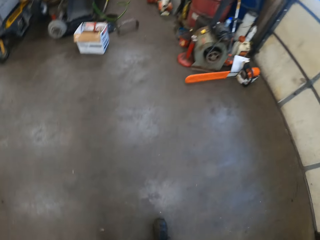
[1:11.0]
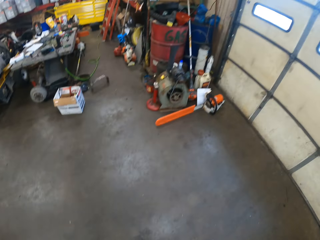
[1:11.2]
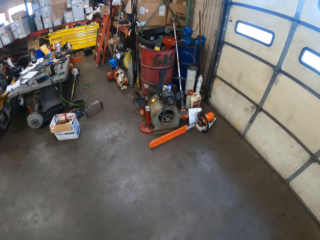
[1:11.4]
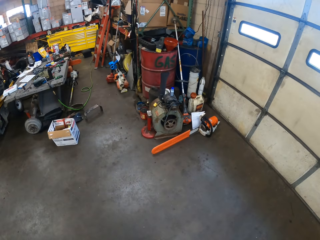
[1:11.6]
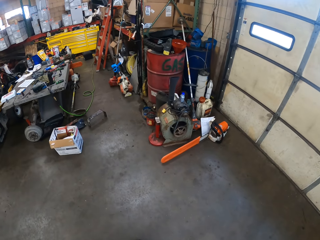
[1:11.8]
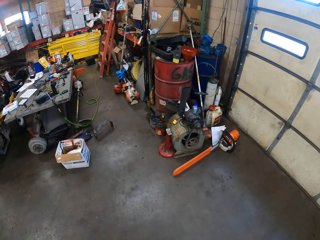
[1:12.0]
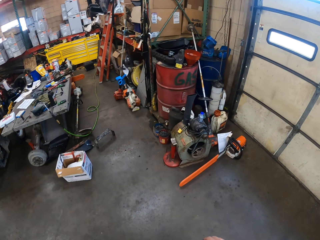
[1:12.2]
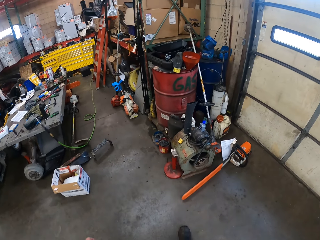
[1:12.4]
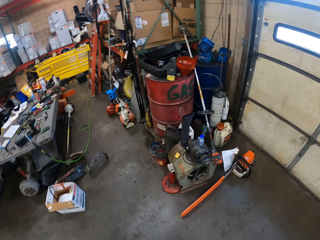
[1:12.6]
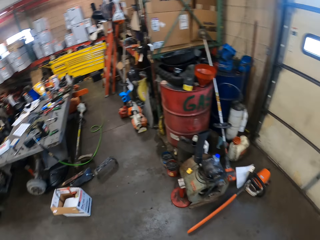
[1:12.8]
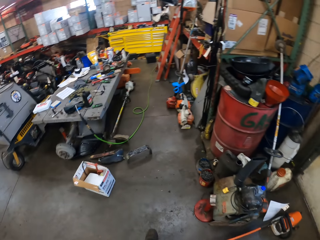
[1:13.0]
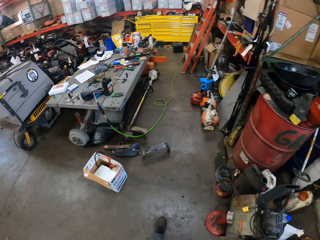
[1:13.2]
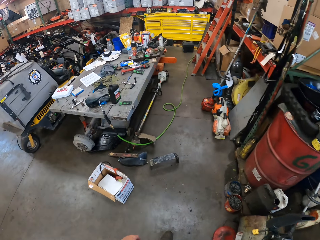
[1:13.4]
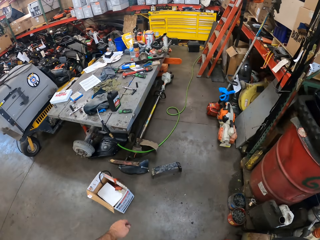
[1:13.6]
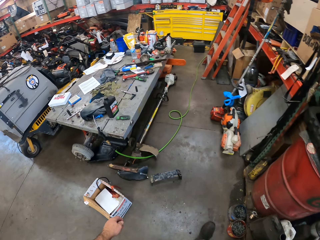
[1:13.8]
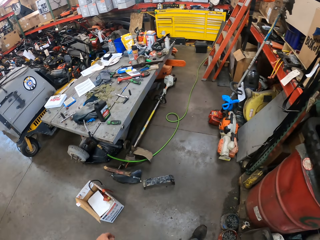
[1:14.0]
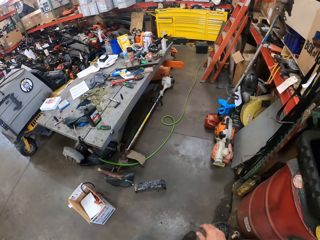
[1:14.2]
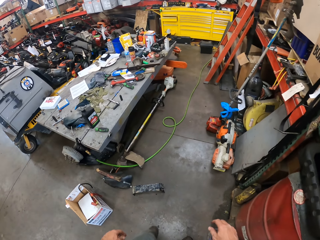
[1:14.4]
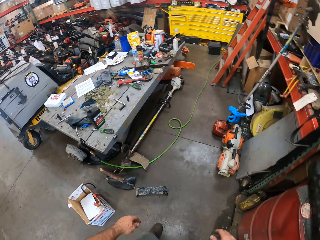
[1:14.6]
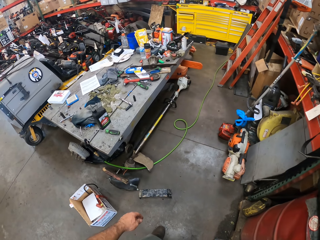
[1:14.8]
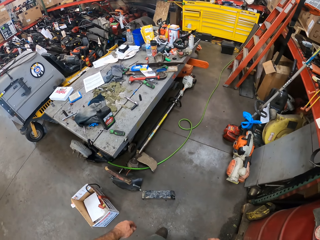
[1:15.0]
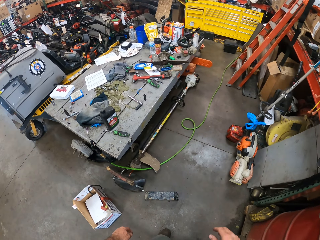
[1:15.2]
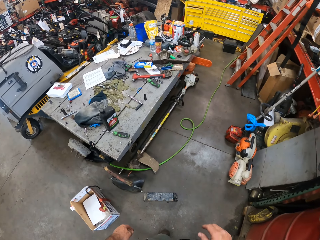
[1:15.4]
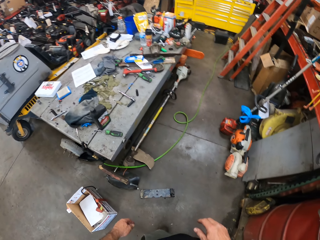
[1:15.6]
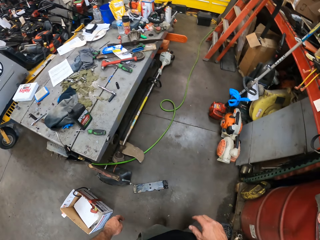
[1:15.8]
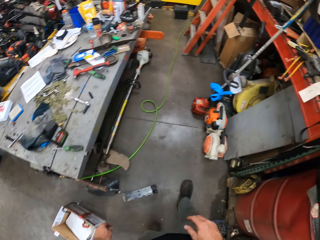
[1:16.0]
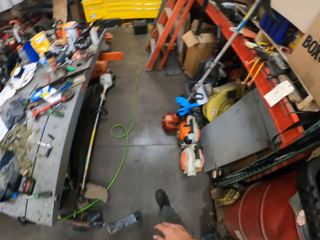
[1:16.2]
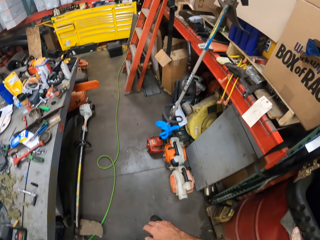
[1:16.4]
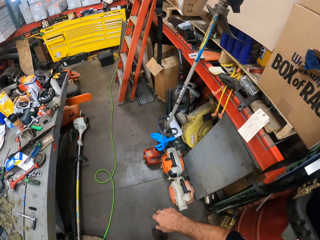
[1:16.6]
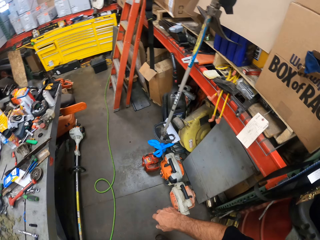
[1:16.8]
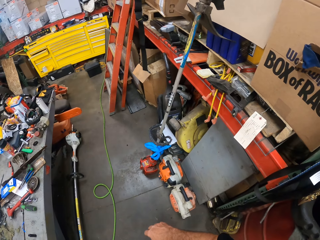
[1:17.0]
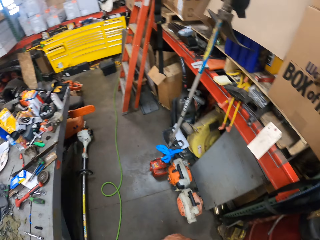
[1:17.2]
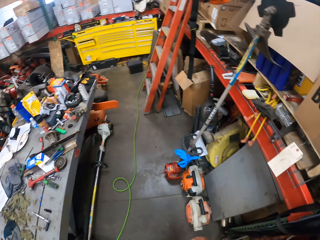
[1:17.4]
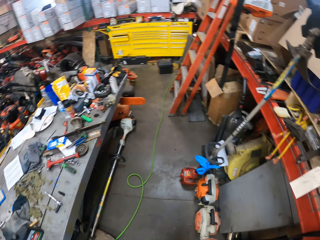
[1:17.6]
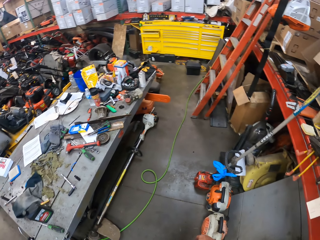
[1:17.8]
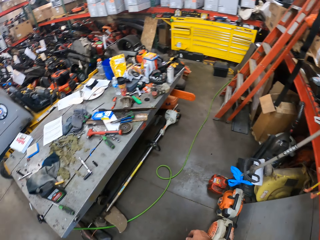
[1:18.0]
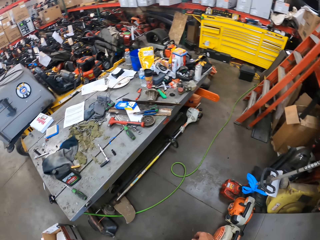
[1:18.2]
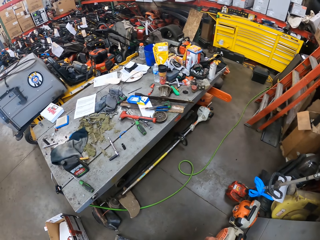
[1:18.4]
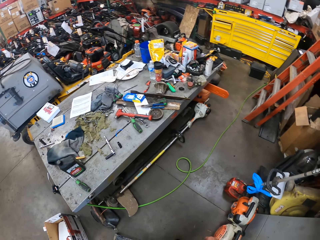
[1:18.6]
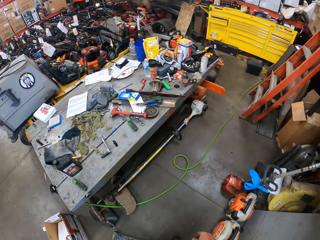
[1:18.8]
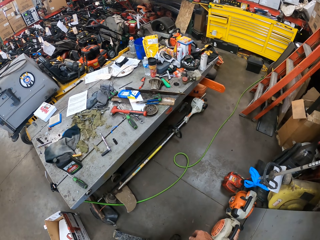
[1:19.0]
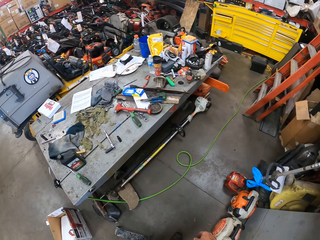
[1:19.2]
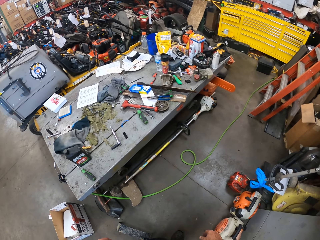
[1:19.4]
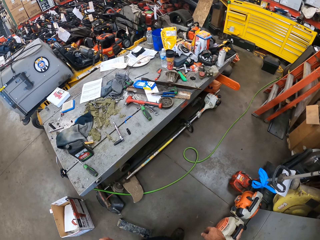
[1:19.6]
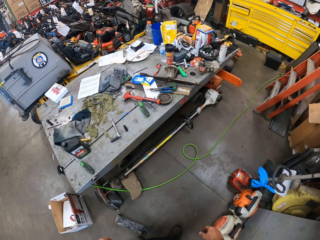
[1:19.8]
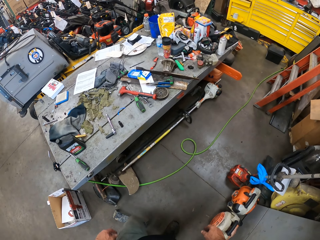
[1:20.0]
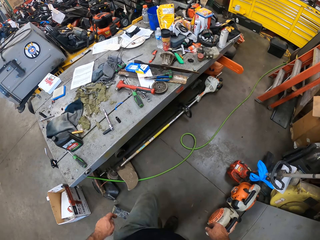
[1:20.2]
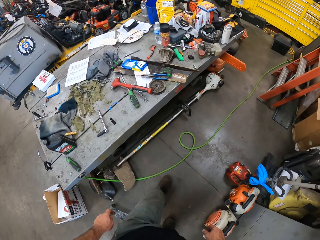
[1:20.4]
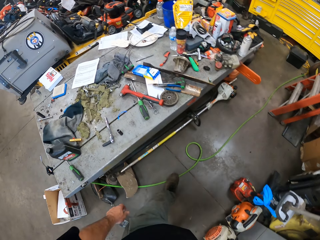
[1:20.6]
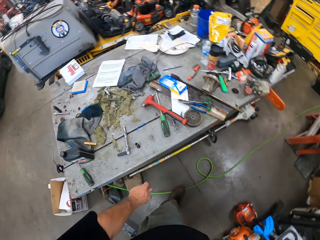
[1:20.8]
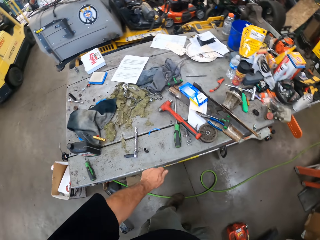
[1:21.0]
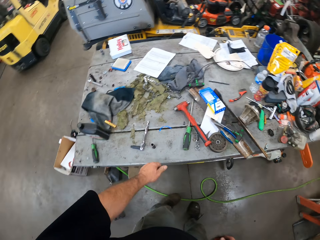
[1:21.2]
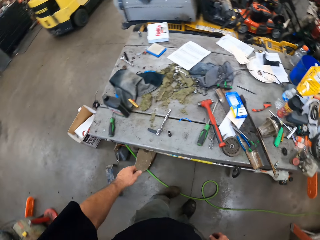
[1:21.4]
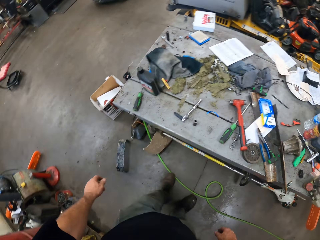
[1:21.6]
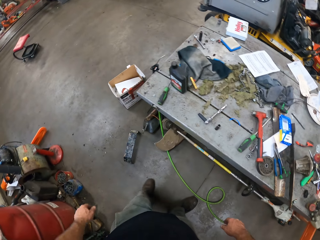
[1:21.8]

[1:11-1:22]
The camera wearer stands from the seat and walks in the garage.

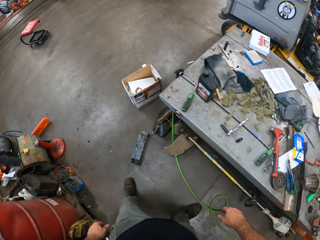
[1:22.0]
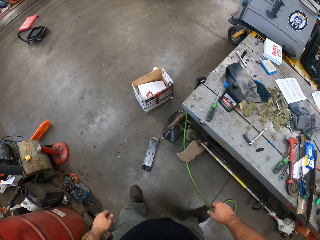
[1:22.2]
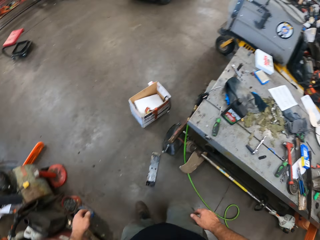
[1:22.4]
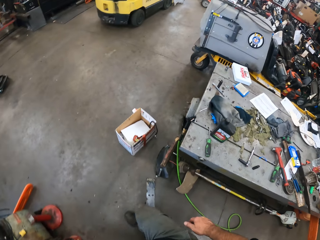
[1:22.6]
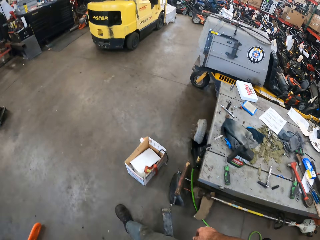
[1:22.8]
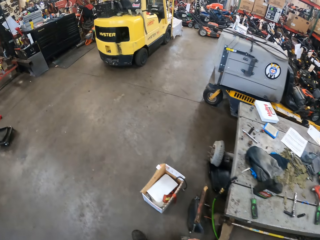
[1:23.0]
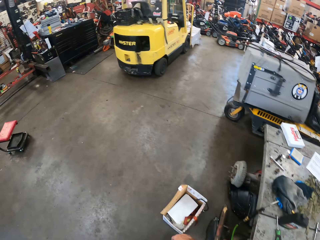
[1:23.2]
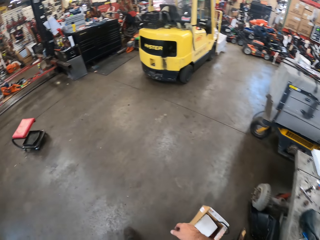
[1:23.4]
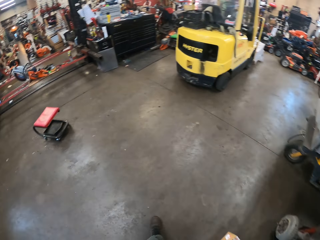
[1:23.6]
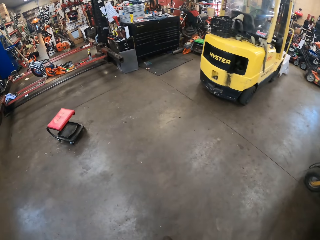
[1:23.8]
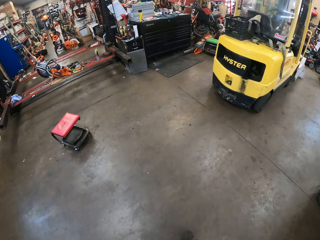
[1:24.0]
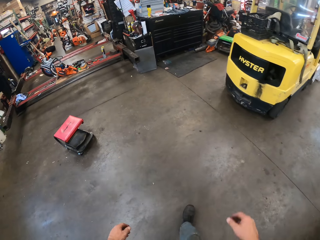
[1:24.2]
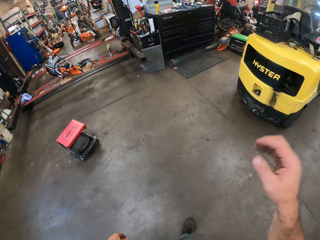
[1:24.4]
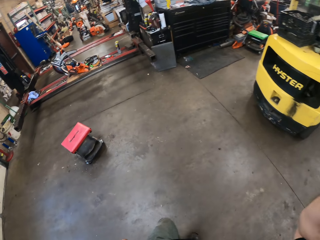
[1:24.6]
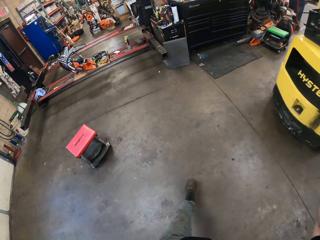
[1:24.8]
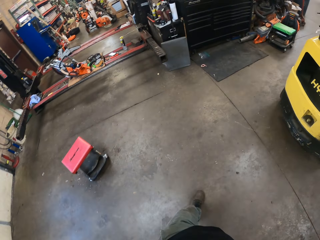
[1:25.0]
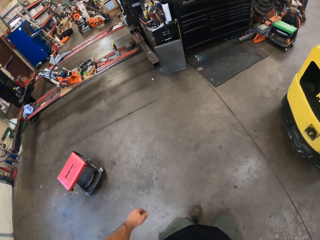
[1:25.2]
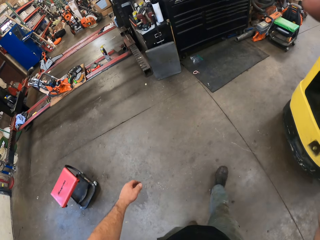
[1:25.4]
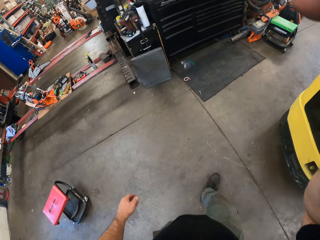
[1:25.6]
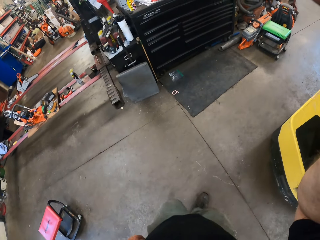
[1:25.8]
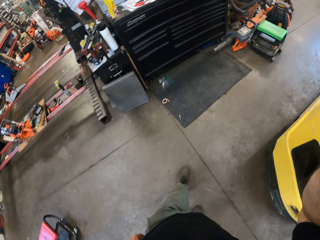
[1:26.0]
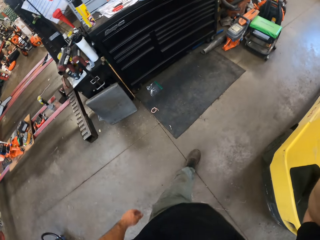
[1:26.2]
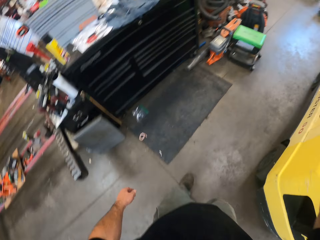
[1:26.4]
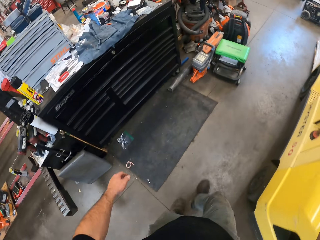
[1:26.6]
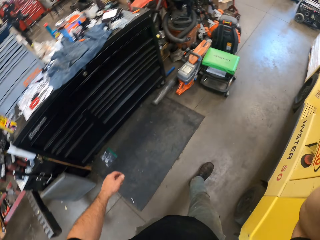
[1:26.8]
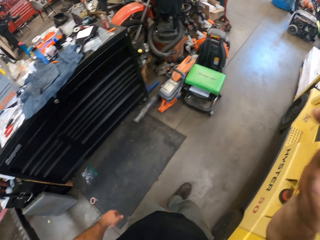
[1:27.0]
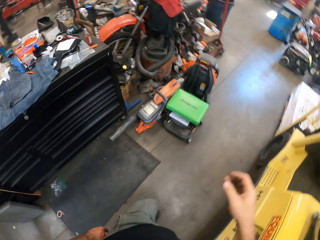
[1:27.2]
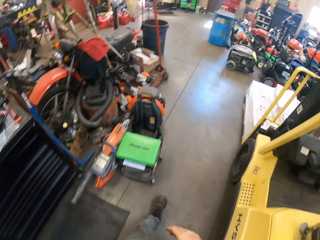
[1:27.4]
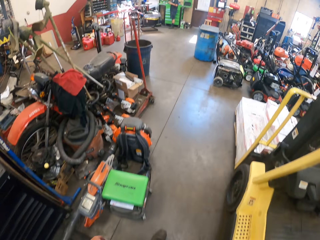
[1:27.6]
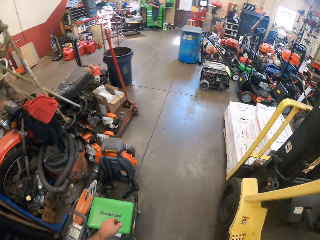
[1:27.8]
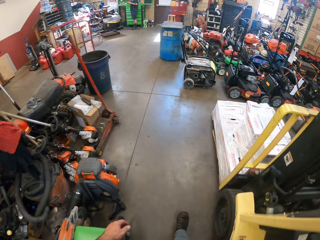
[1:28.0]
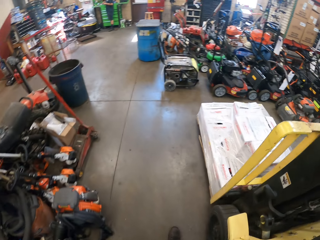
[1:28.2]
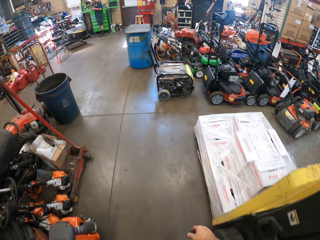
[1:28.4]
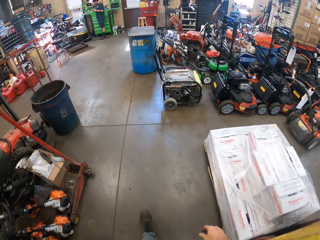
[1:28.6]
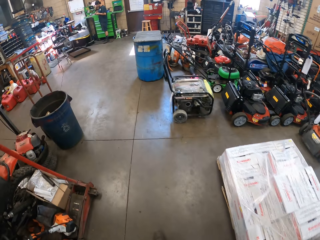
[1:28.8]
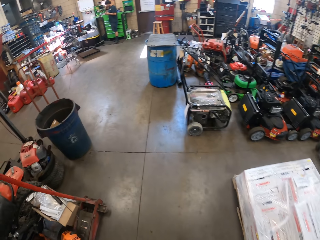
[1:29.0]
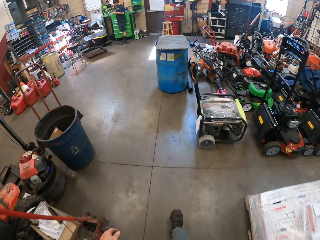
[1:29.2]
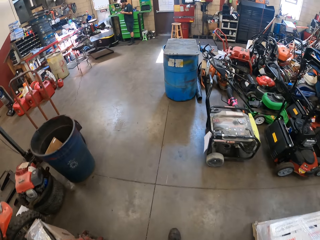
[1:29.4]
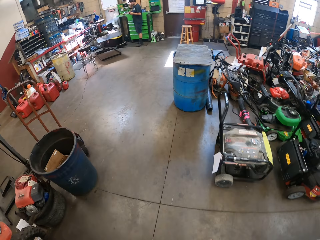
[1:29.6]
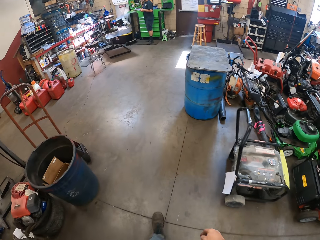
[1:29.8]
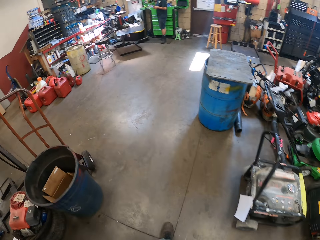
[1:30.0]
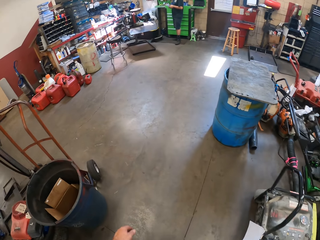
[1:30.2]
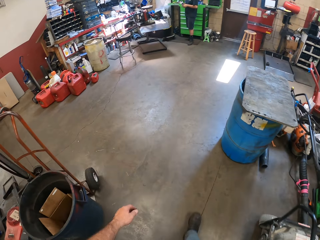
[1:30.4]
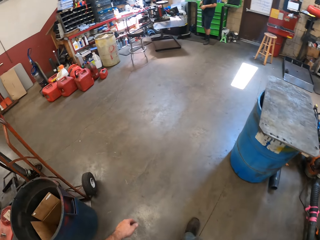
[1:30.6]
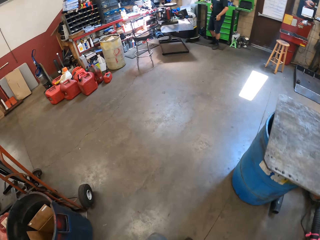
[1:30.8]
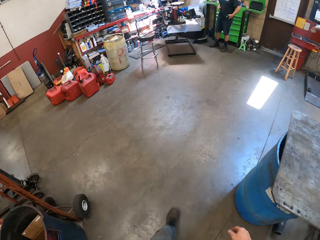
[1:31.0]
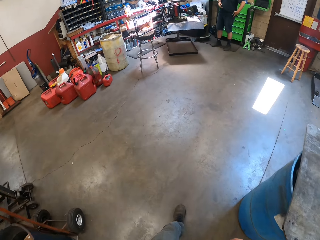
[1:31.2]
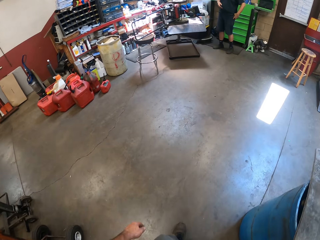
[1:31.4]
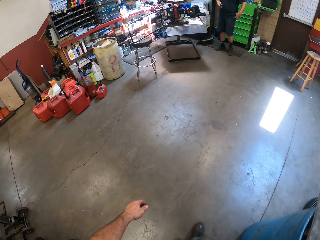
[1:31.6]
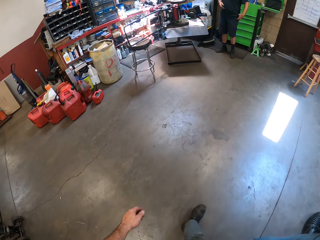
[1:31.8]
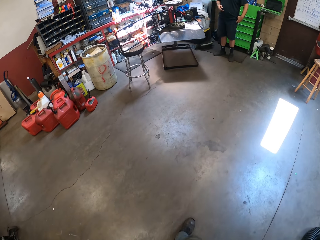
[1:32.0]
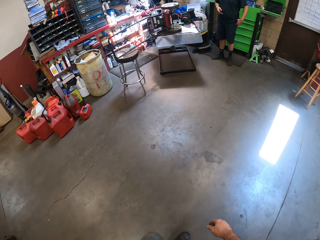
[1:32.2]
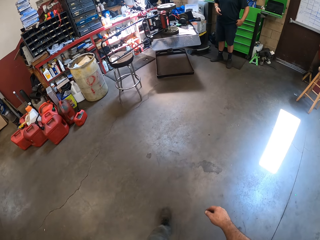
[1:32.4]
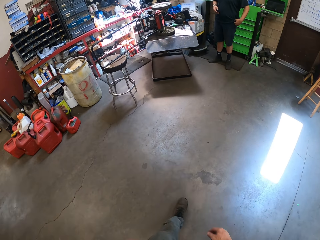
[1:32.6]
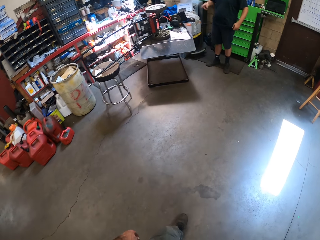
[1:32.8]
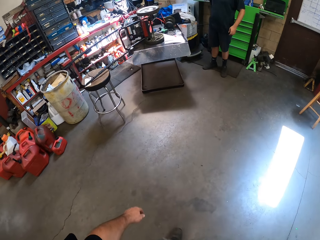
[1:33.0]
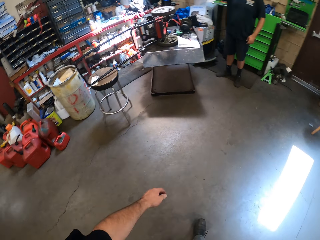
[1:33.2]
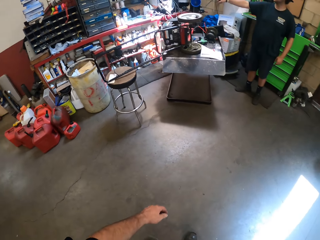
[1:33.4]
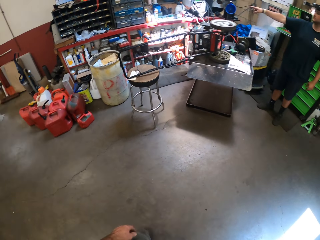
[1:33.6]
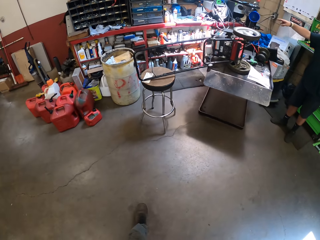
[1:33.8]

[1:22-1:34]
The camera wearer lifts his right hand towards his head. He walks in the garage. He lowers his right hand from his head. The apprentice inserts a phone into his left pocket with his left hand.
